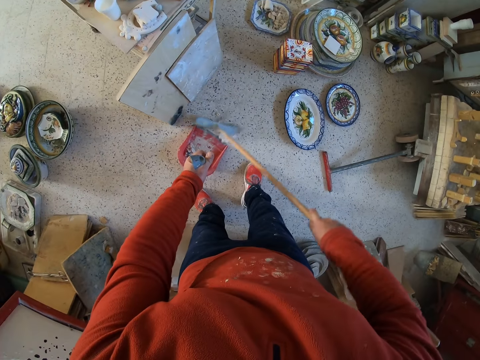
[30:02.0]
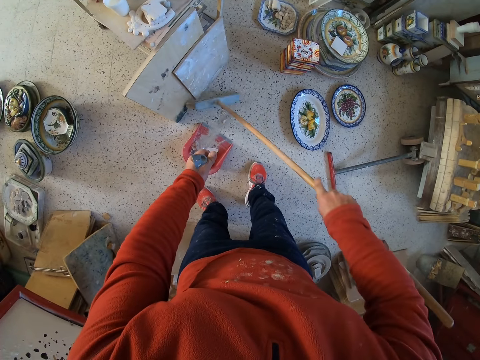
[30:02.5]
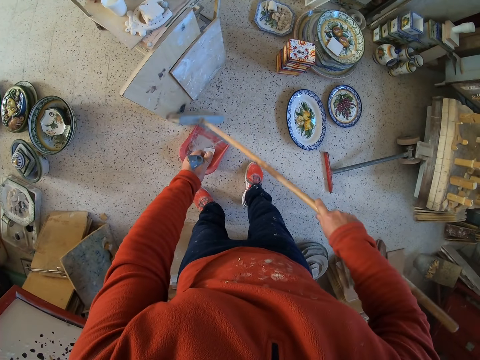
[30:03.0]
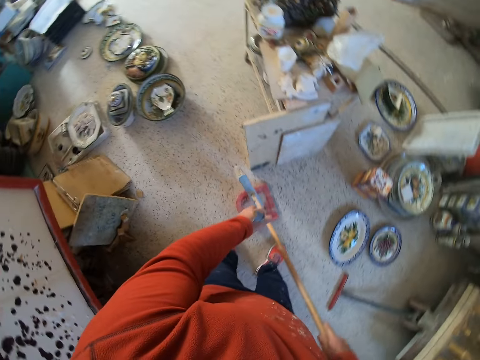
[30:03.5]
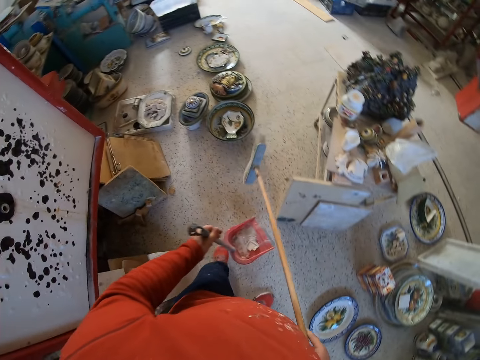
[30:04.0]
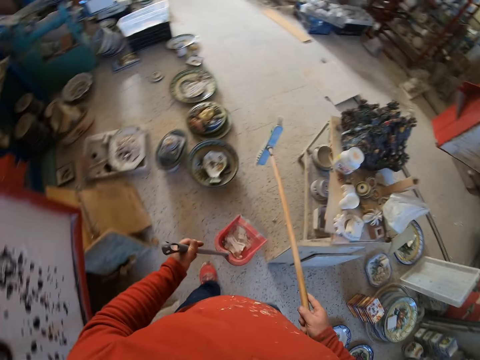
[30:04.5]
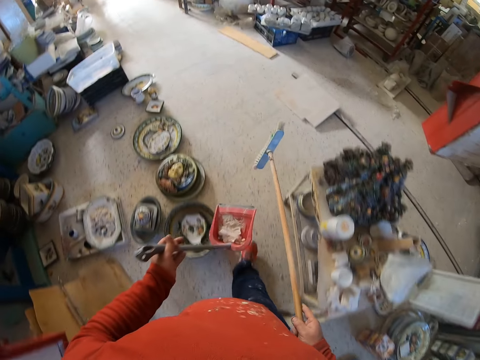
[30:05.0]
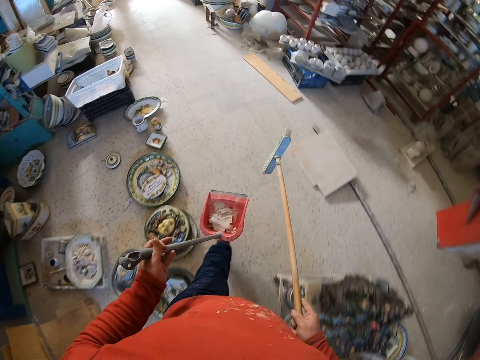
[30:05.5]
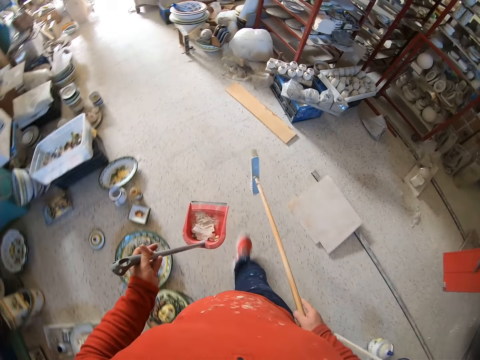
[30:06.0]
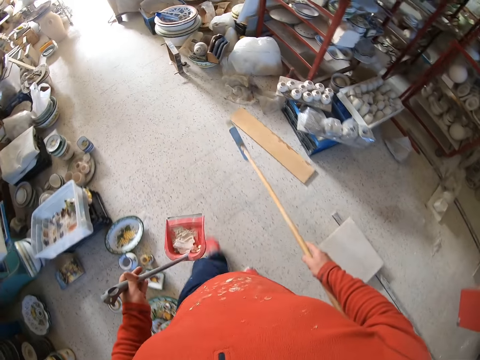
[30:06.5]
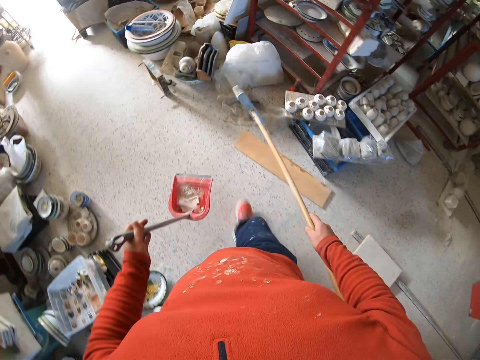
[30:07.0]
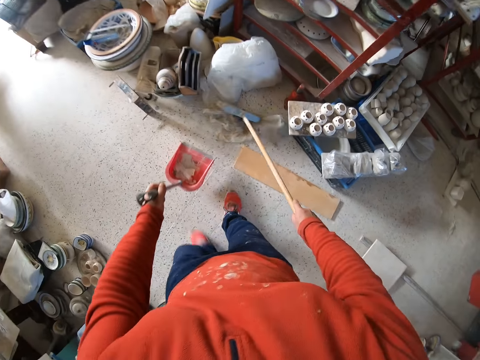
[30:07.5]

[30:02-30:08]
The camera wearer sweeps the dirt into the wedge. They walk around the workshop.

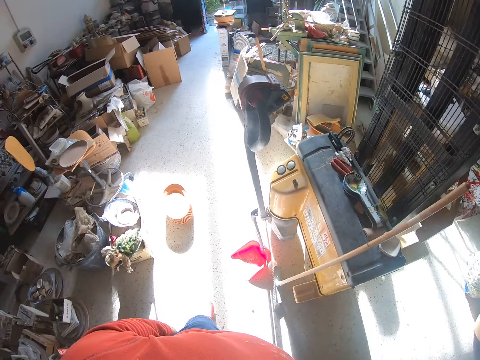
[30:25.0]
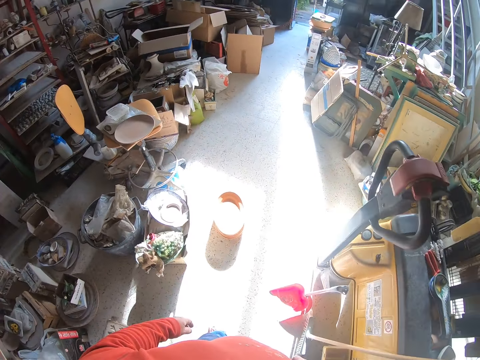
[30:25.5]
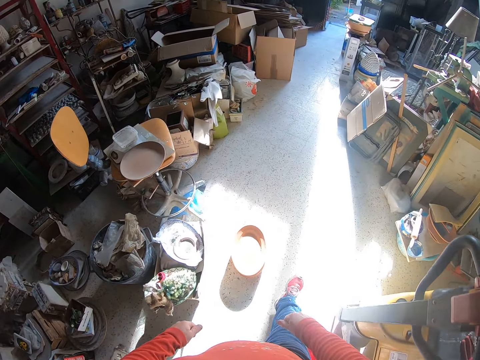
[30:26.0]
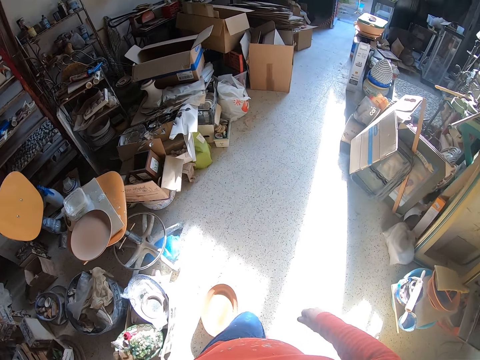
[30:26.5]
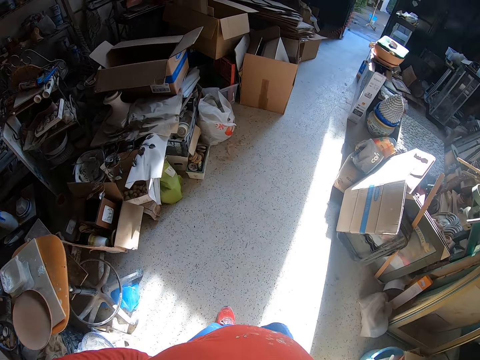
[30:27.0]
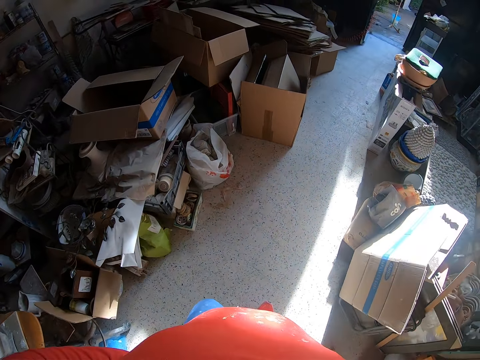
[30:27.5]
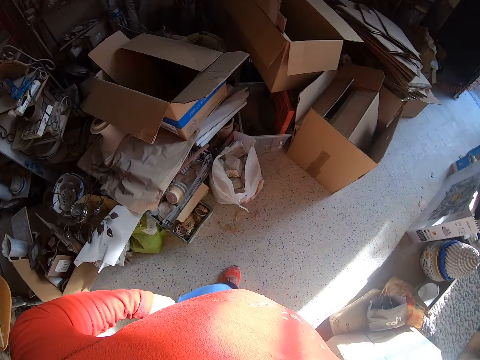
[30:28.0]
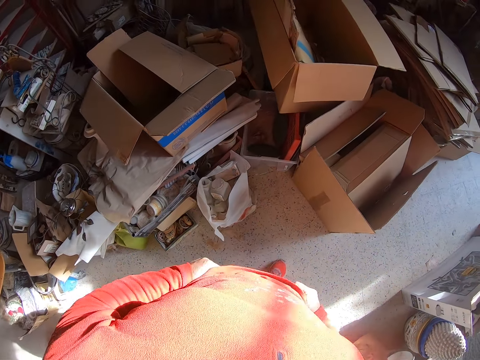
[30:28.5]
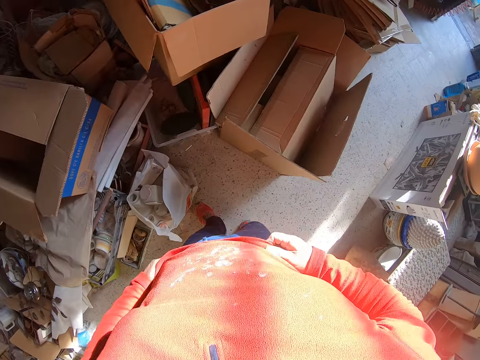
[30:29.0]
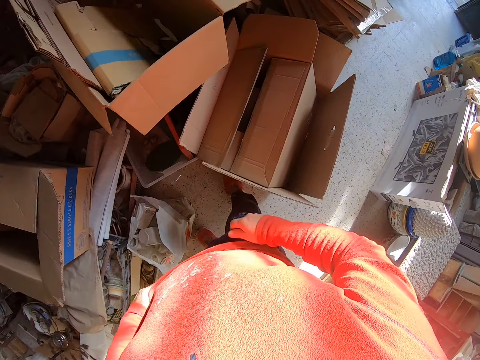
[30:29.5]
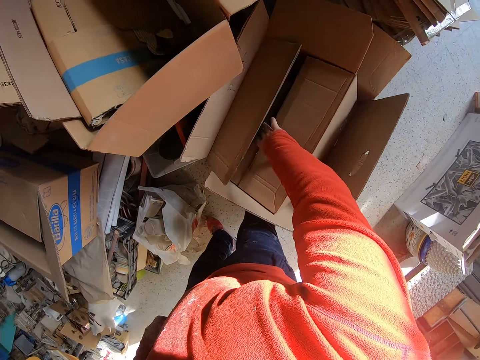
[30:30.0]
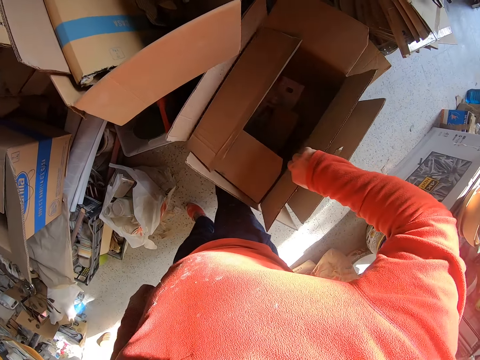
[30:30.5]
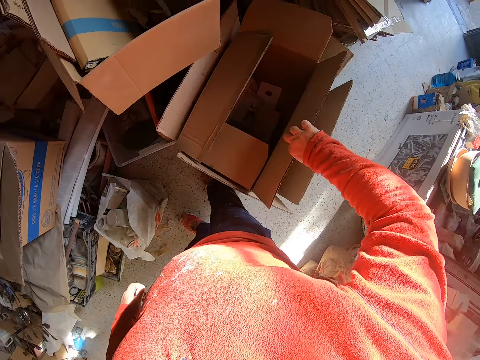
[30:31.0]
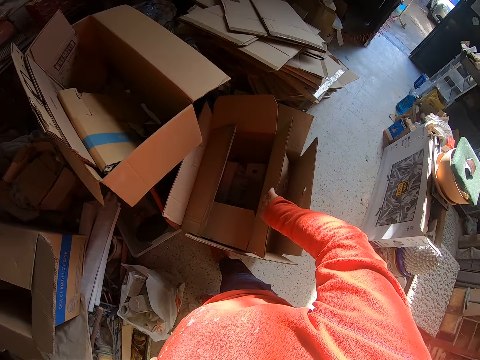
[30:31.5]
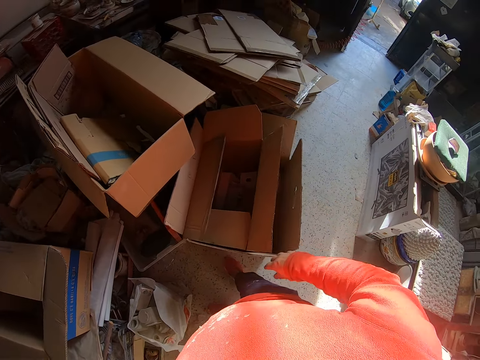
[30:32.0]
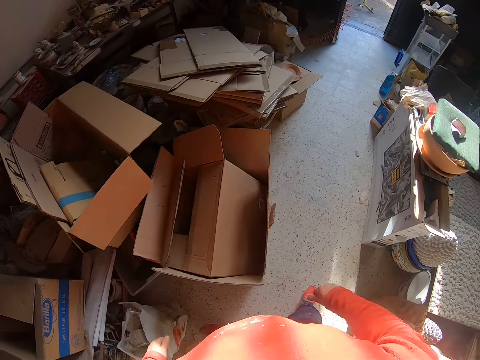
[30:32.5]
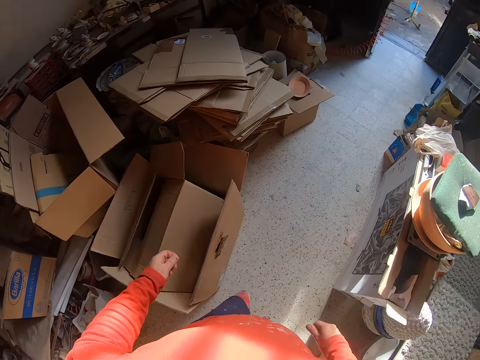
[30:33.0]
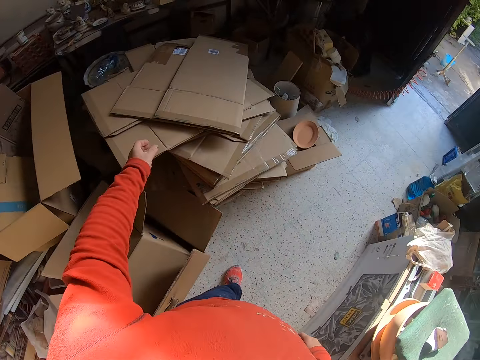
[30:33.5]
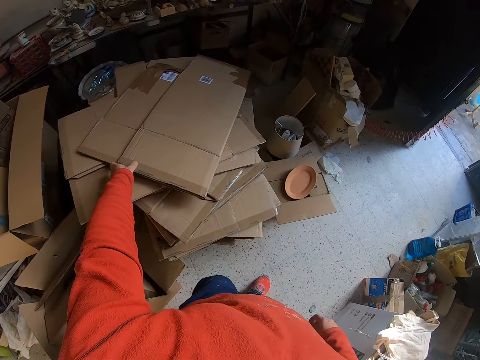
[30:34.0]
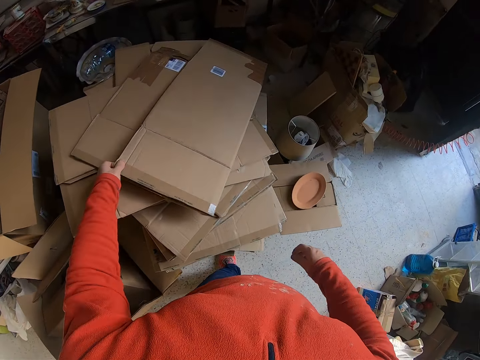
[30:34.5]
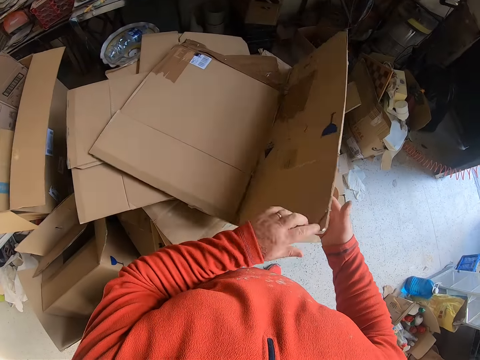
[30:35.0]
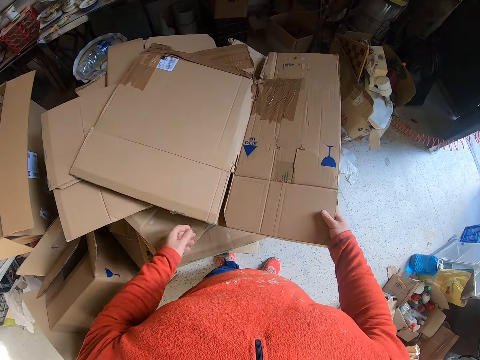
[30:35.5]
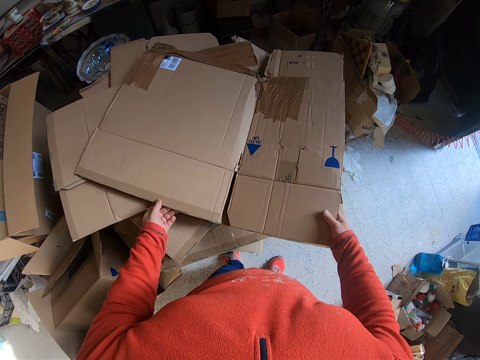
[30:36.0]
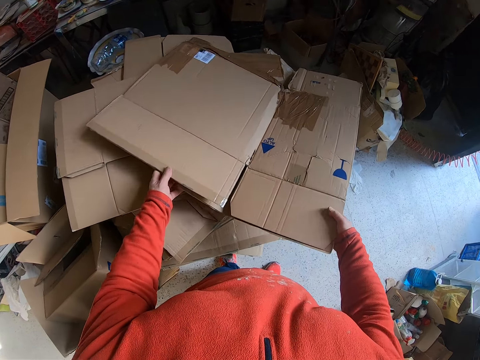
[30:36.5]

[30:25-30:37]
The camera wearer walks around the workshop. They touch a carton. They pick a box from the floor. They put the box on the floor. They pick the box from the table.

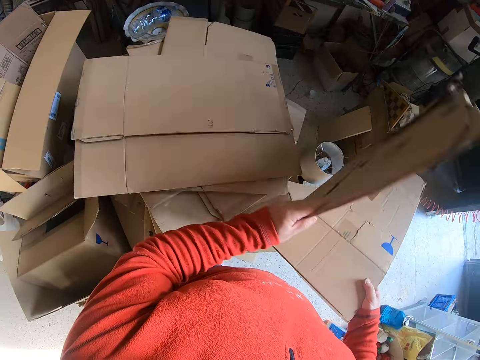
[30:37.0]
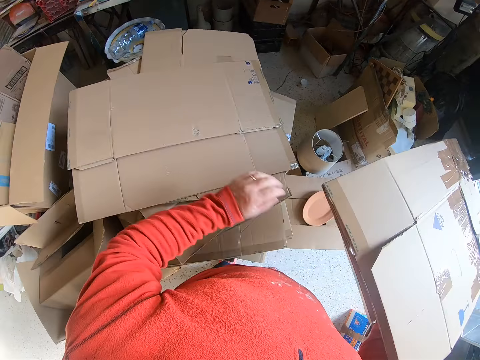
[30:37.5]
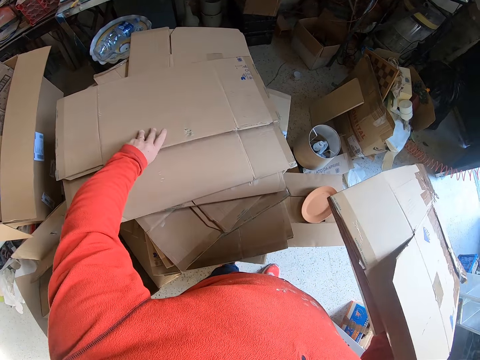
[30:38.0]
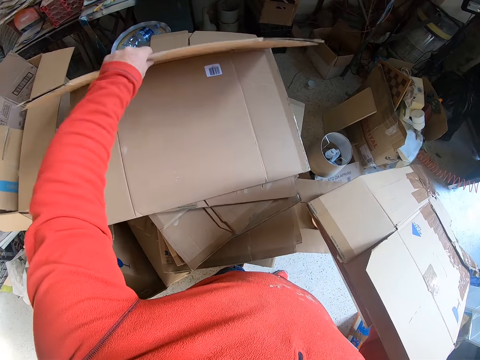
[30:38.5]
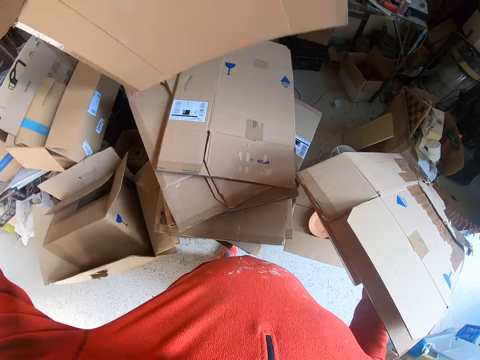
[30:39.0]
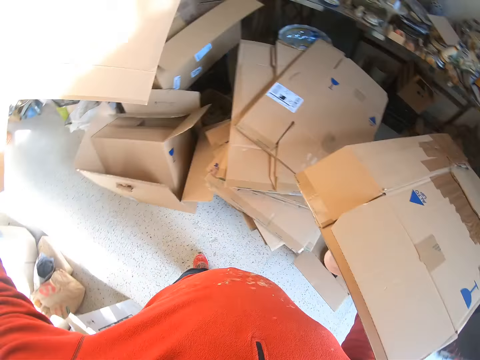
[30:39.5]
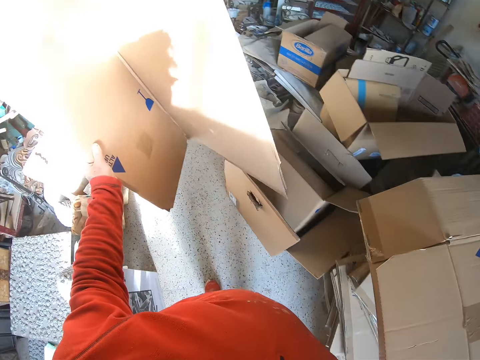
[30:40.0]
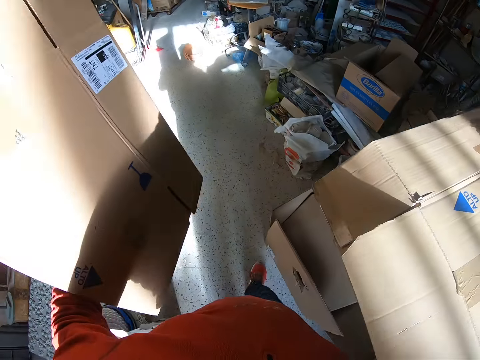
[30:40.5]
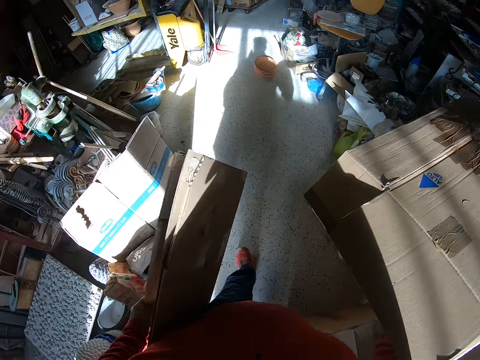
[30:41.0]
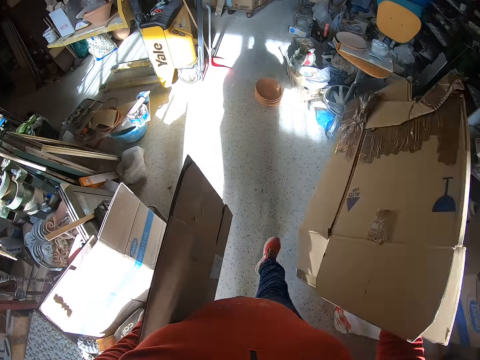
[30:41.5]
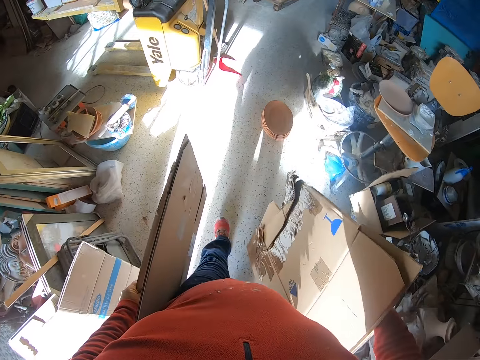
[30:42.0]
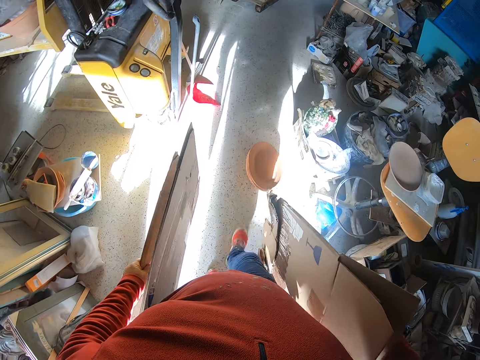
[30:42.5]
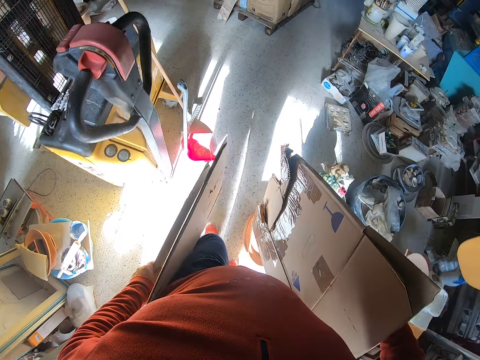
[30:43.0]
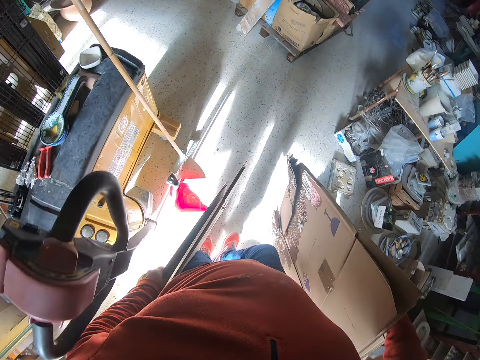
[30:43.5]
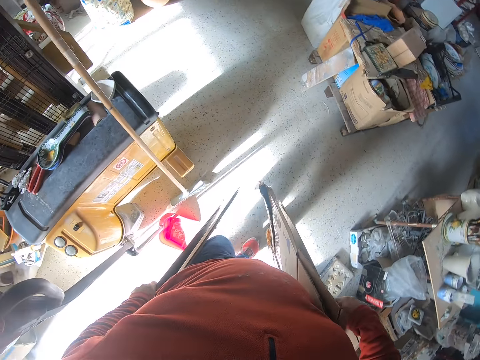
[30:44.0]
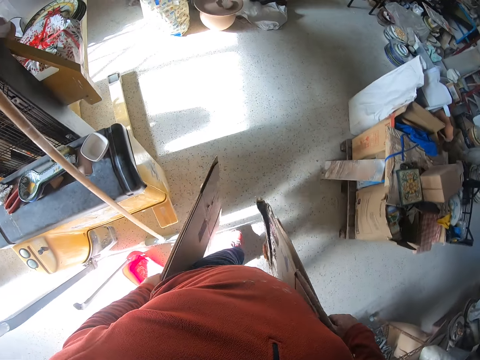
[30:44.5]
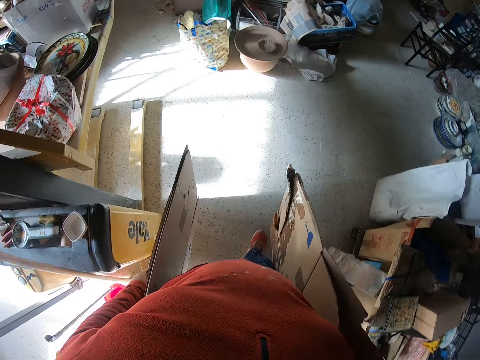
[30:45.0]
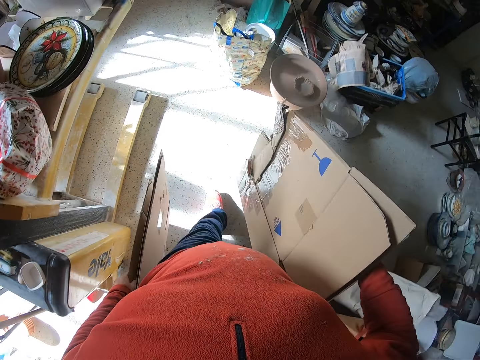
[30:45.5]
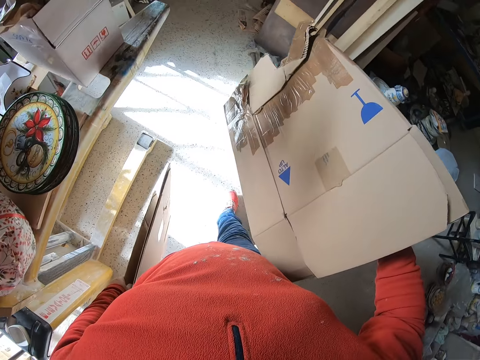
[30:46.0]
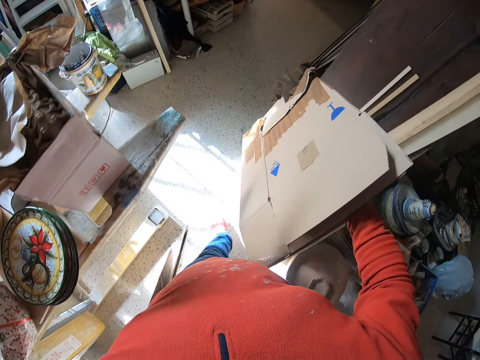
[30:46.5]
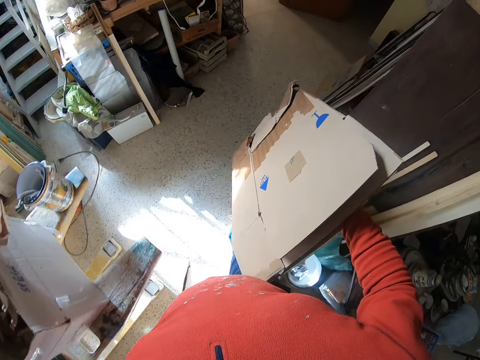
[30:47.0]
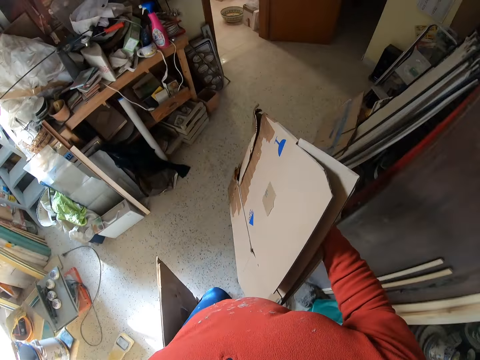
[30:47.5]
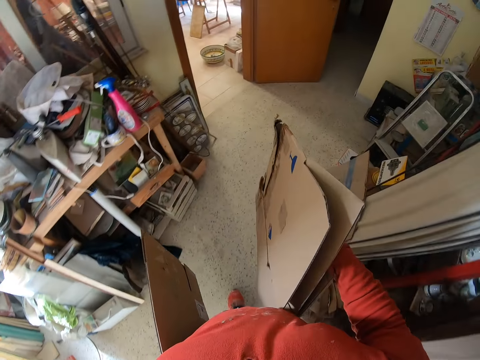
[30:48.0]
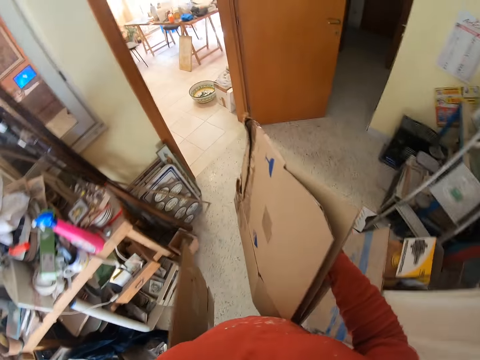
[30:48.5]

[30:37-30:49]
The camera wearer picks another carton. They carry the box. They walk around the workshop.
